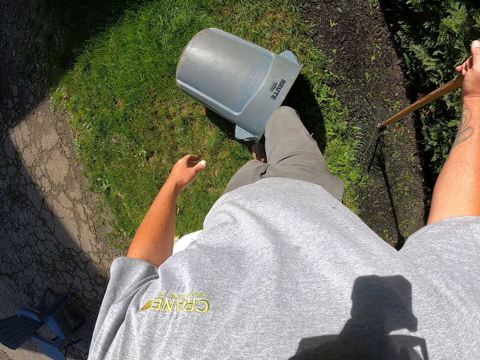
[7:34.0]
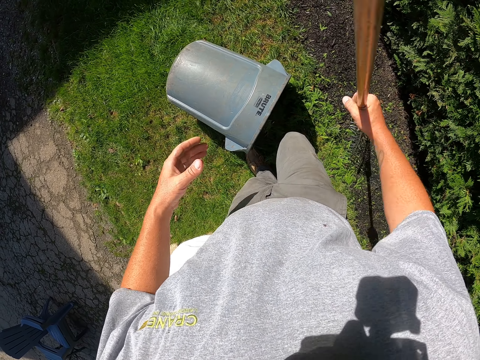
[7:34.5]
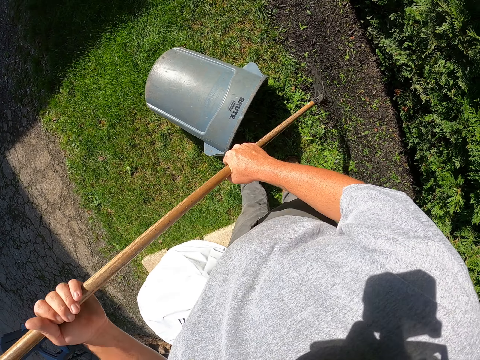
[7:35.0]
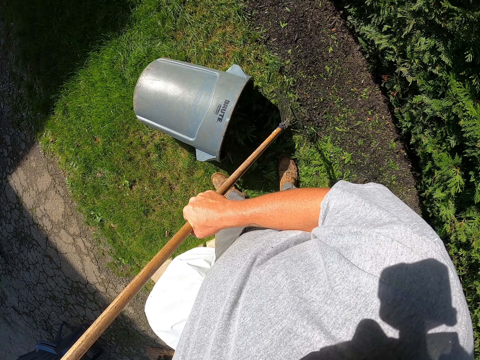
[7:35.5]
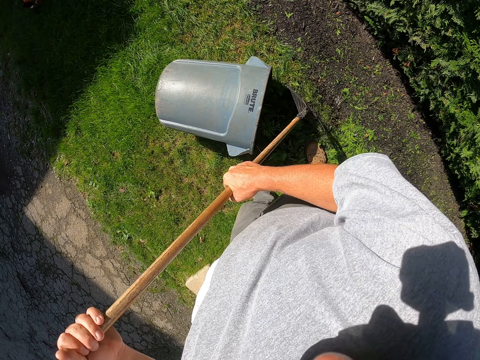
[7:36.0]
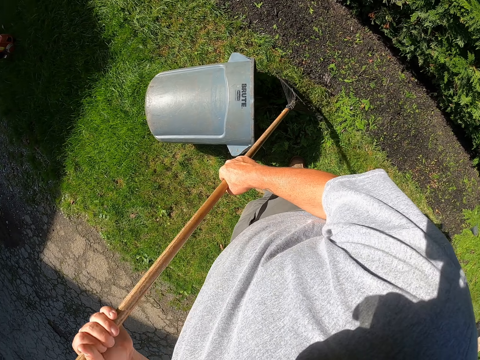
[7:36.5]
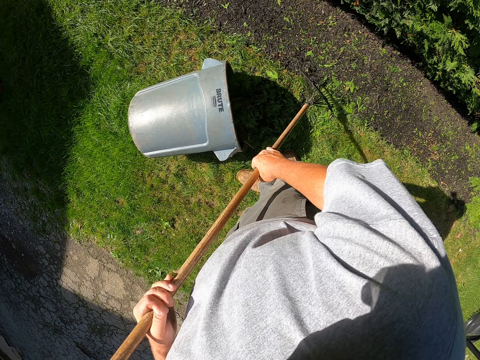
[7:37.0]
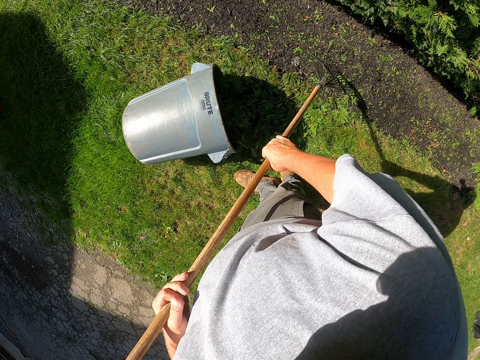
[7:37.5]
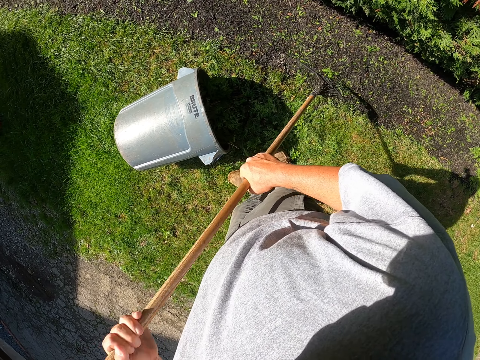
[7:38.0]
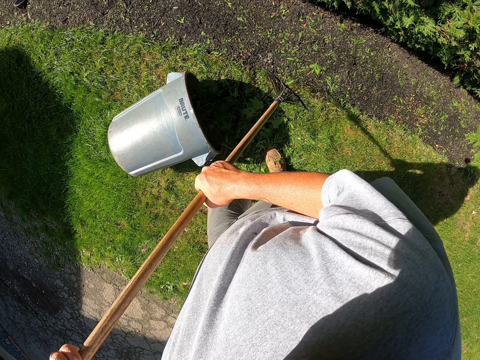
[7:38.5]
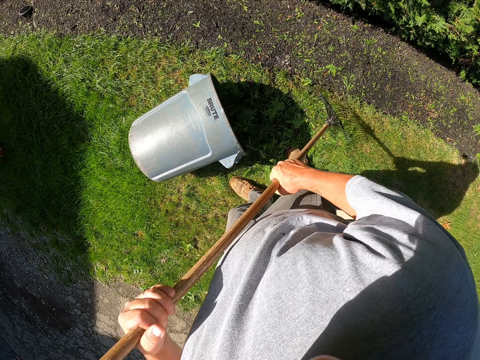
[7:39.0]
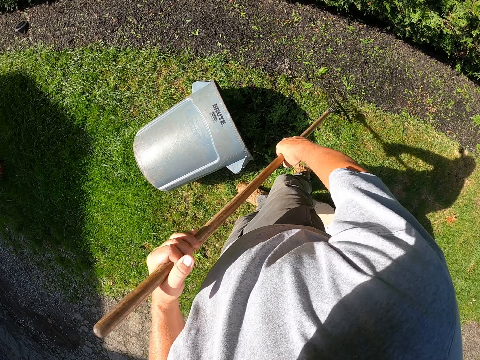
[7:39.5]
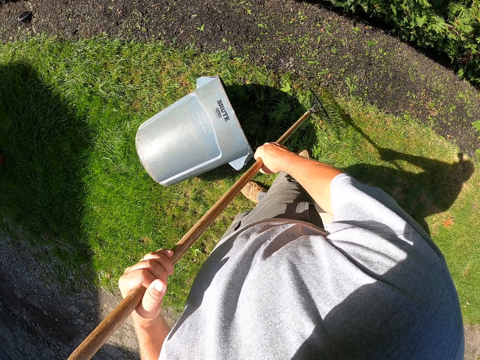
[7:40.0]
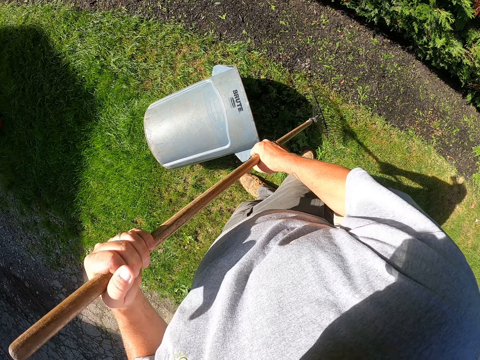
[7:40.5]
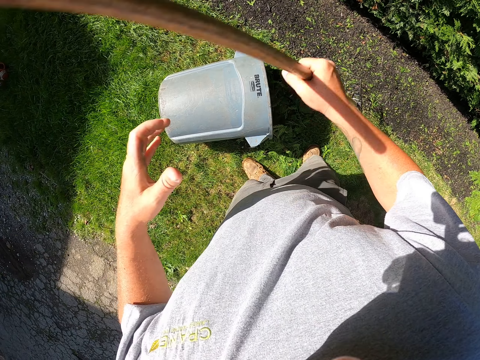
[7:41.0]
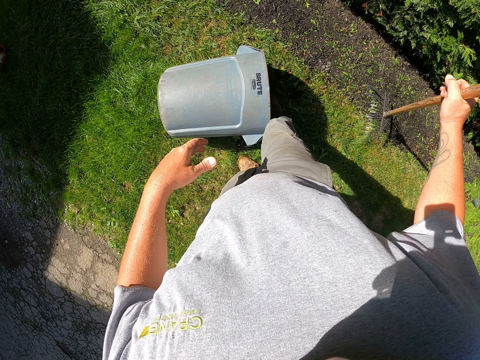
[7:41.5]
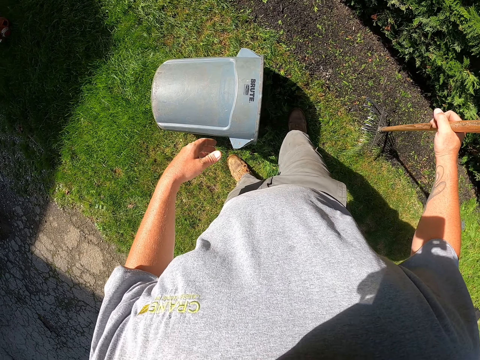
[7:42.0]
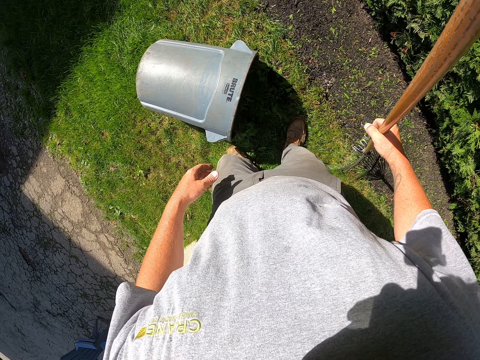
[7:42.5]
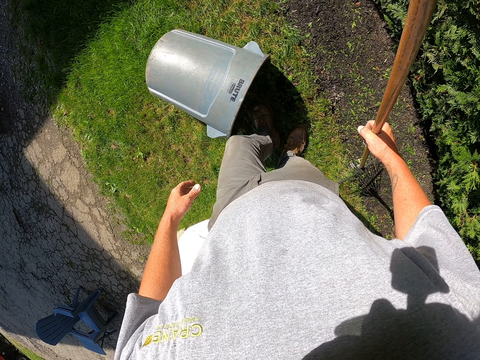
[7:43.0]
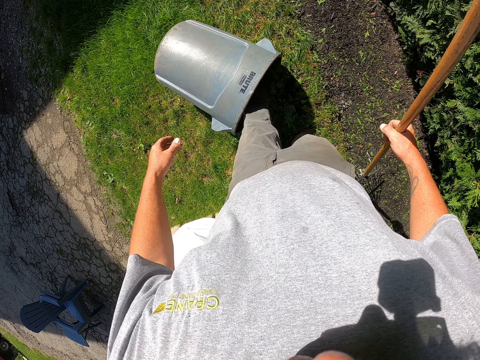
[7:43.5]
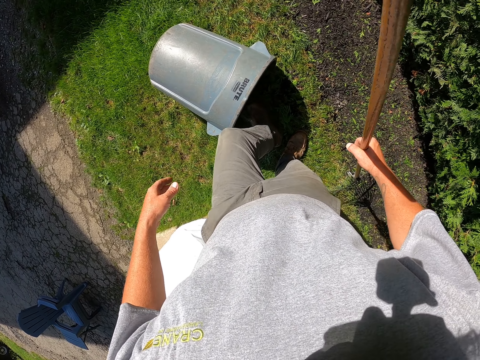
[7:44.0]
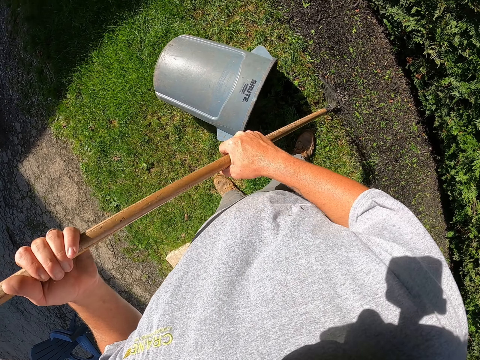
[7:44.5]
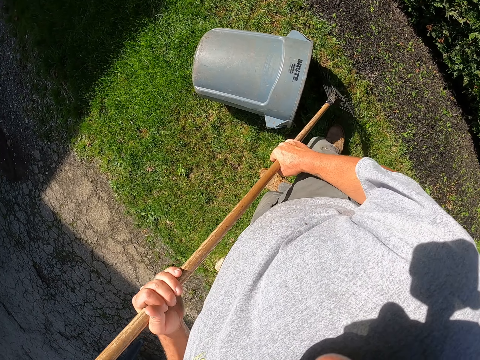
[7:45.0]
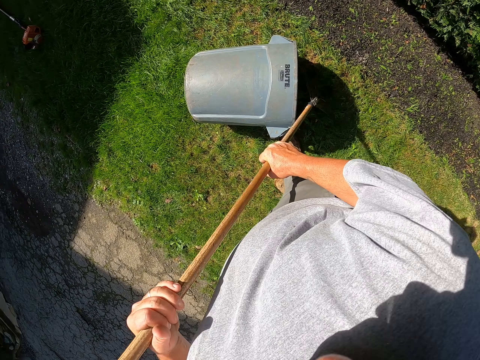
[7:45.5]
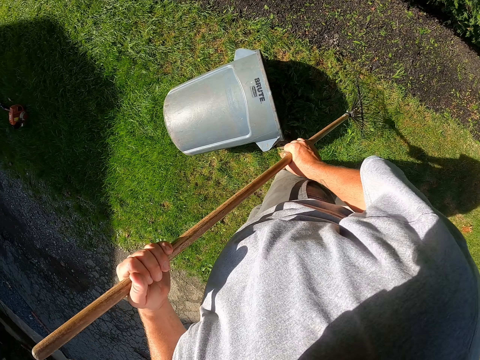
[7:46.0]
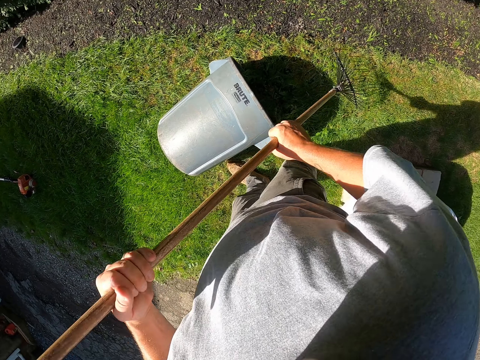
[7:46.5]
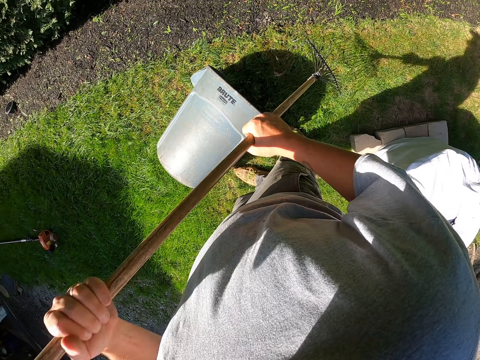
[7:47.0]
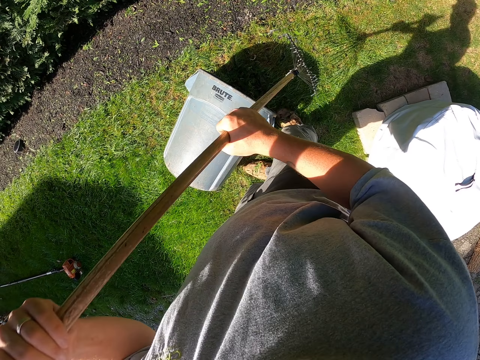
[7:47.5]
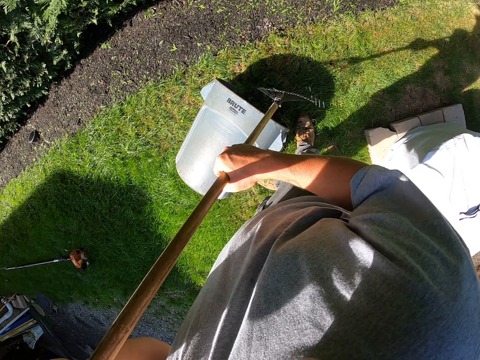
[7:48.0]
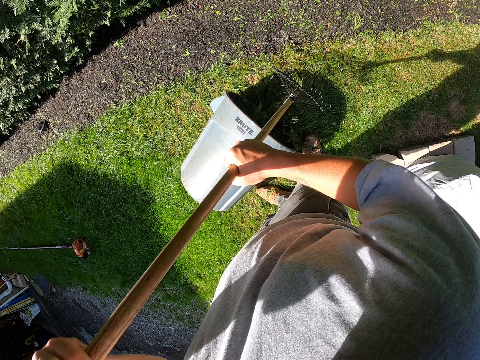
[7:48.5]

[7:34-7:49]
The camera wearer puts the leaves inside the bucket with the leg. They step on the dirt. They put the leaves inside the bucket with the rake. They put the leaves inside the bucket with the leg. They put the leaves inside the bucket with the rake. They pull the dirt with the rake.

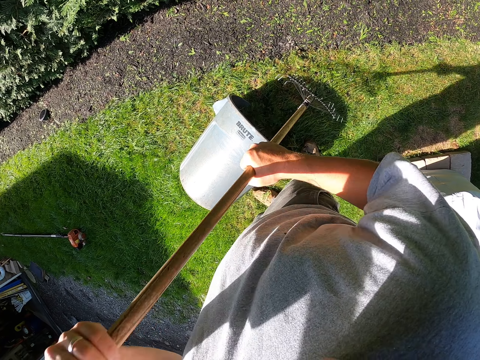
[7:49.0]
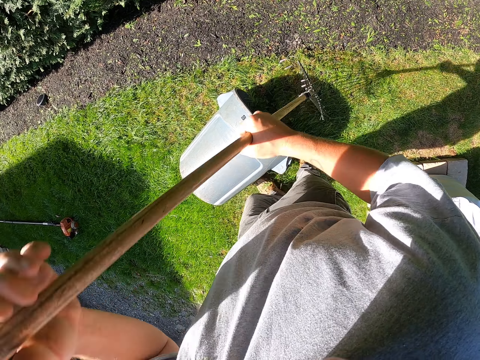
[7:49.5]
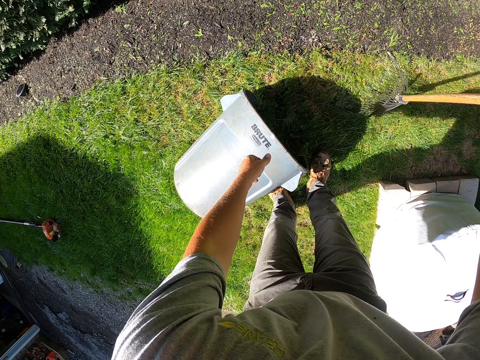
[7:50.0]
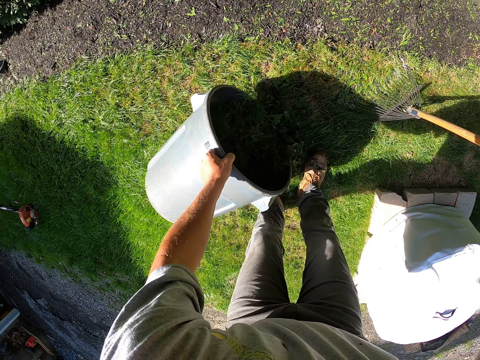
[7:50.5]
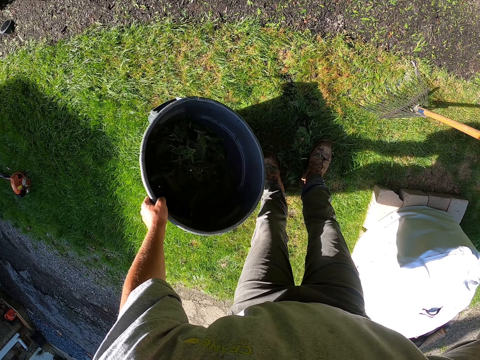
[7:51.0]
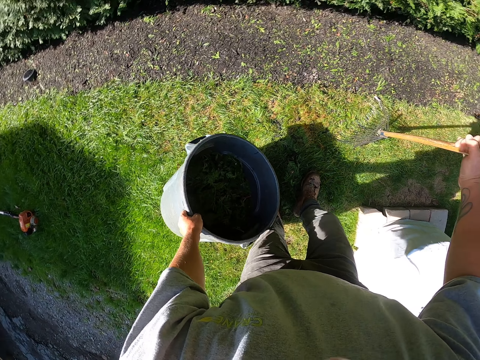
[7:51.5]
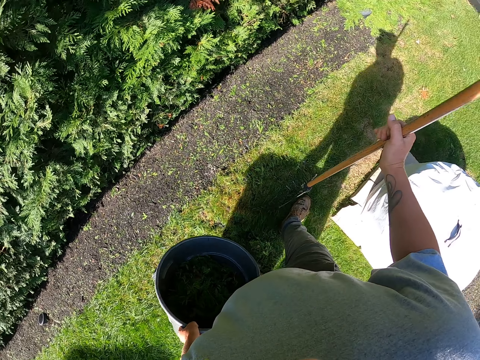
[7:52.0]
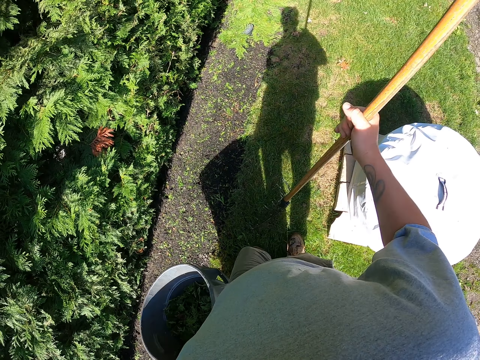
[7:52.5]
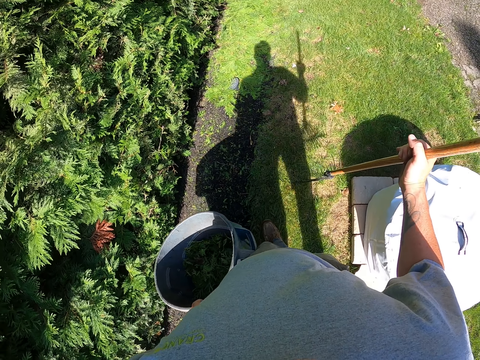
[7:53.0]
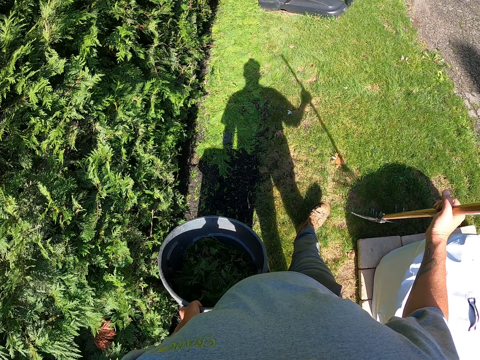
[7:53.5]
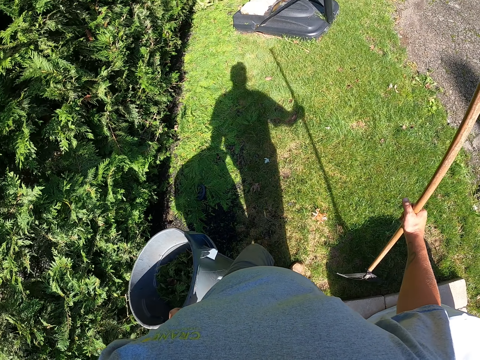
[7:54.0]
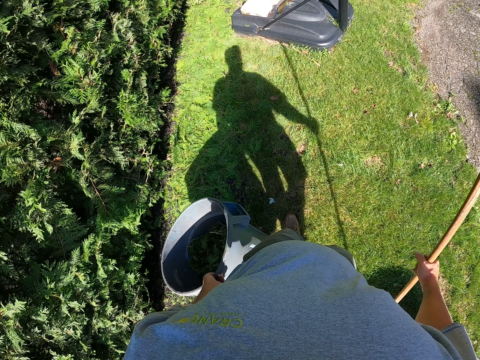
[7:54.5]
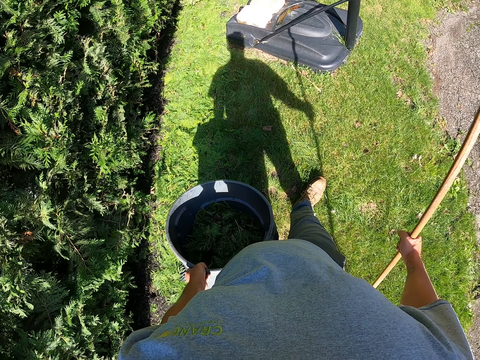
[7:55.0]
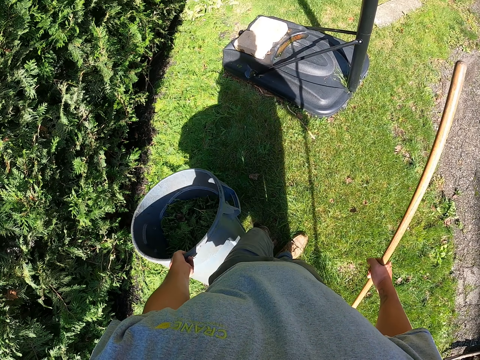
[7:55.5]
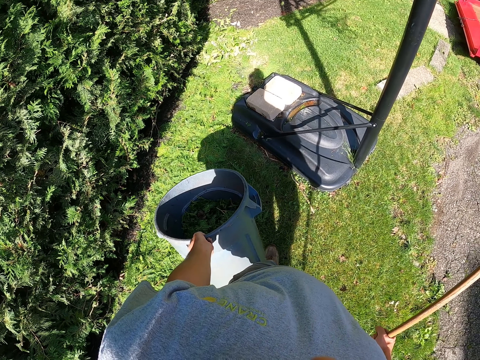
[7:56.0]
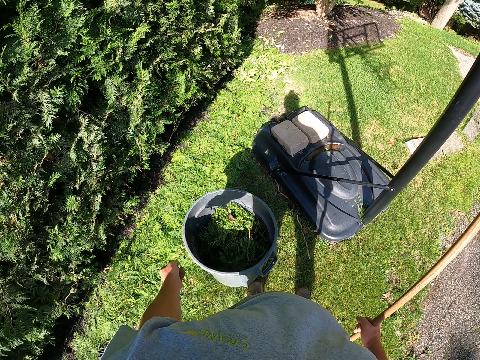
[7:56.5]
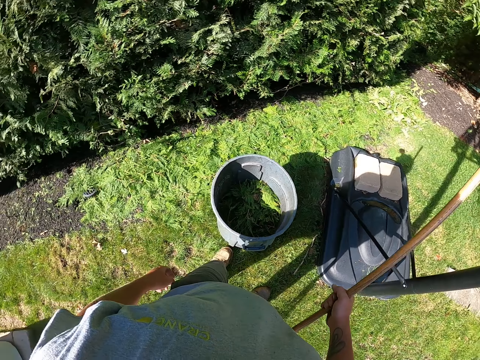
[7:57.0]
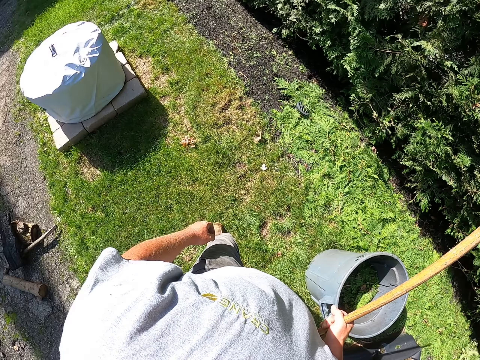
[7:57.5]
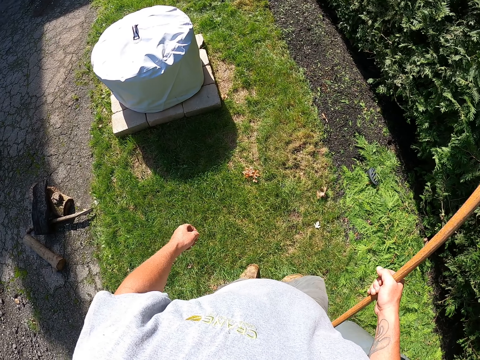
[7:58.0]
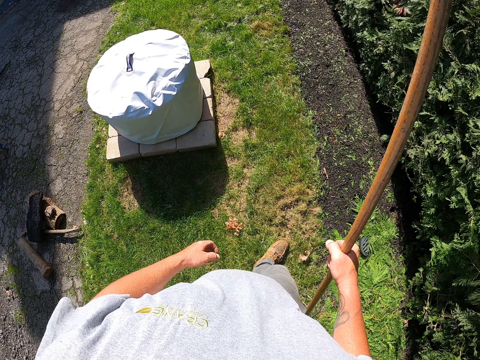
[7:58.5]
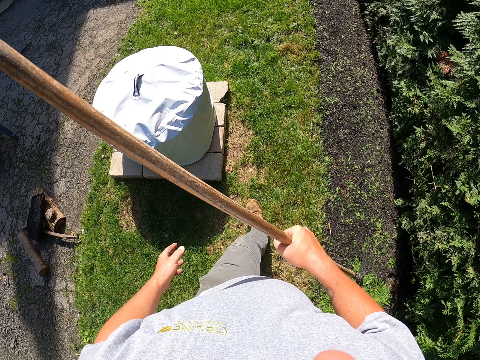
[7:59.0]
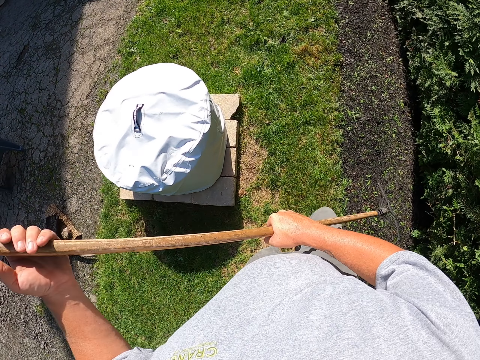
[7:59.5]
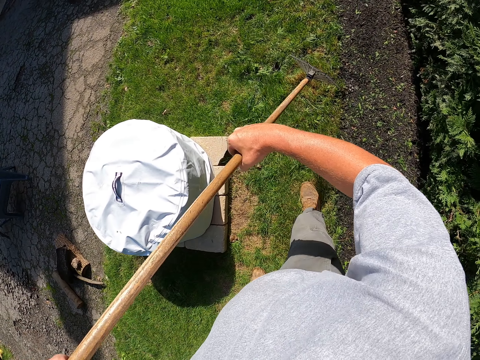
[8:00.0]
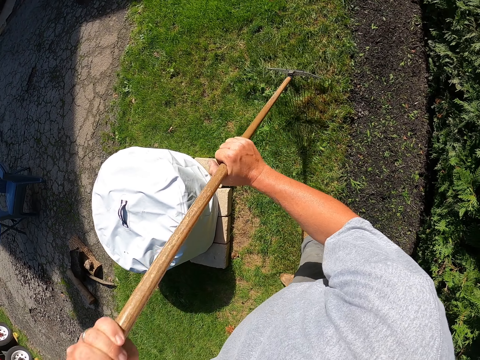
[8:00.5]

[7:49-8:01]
The camera wearer picks up the bucket. They walk around, carry the bucket. They place the bucket on the ground. They move around the field.
